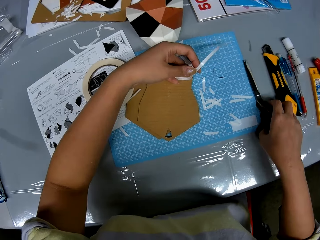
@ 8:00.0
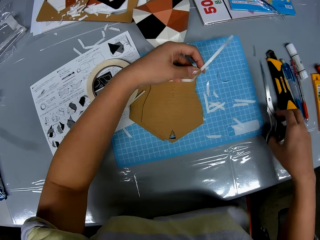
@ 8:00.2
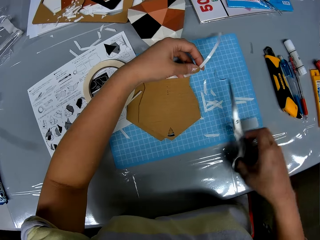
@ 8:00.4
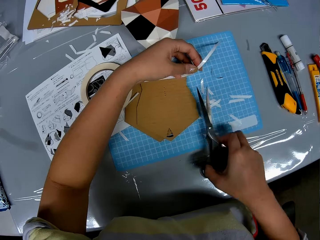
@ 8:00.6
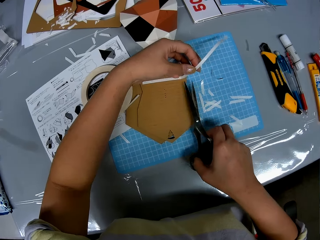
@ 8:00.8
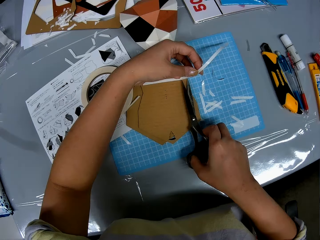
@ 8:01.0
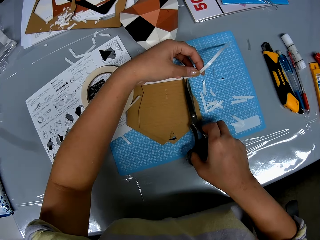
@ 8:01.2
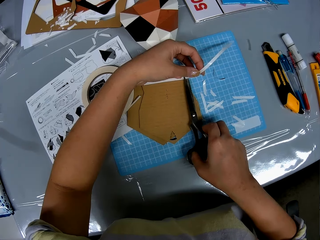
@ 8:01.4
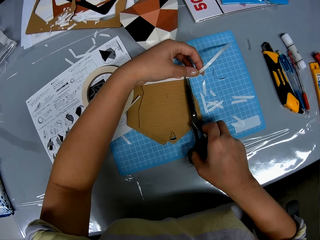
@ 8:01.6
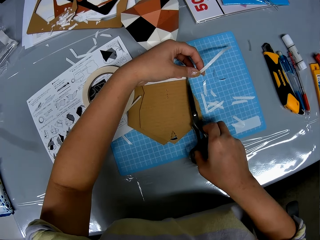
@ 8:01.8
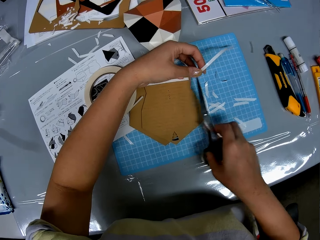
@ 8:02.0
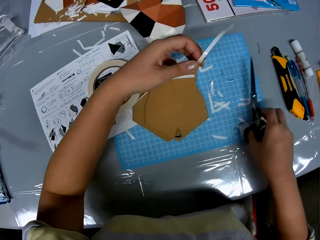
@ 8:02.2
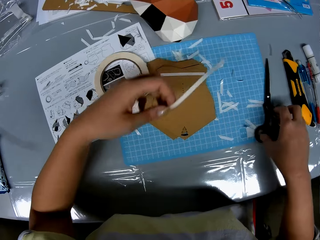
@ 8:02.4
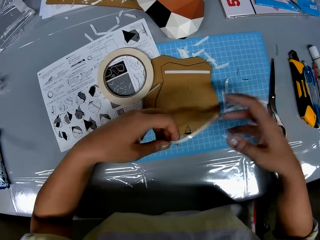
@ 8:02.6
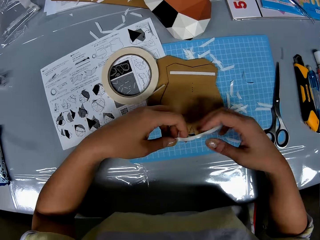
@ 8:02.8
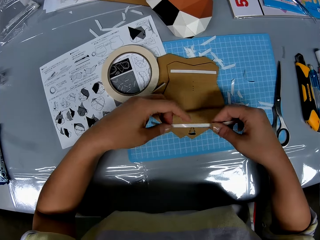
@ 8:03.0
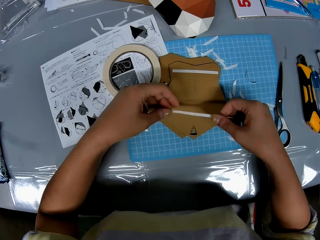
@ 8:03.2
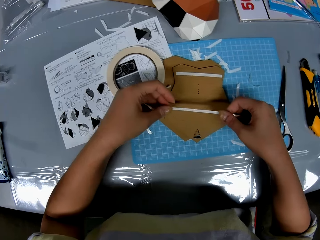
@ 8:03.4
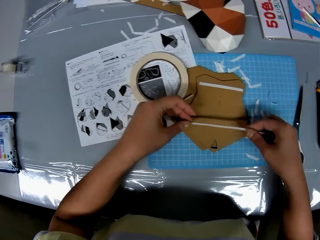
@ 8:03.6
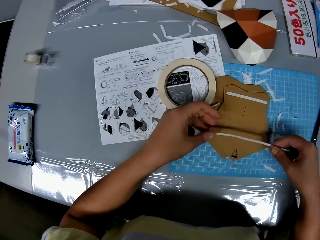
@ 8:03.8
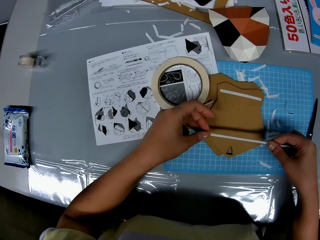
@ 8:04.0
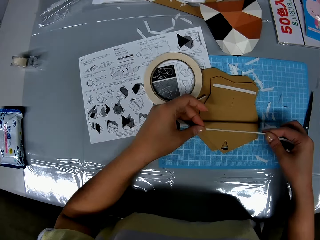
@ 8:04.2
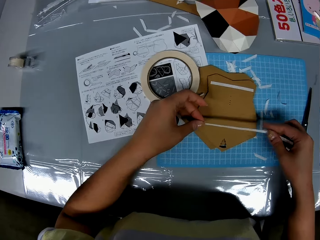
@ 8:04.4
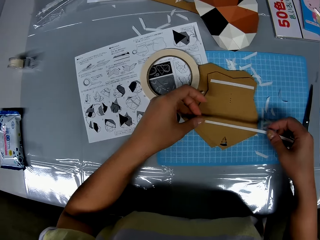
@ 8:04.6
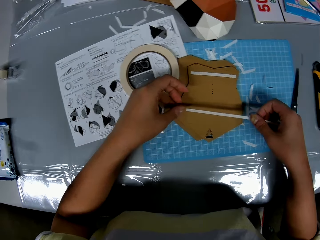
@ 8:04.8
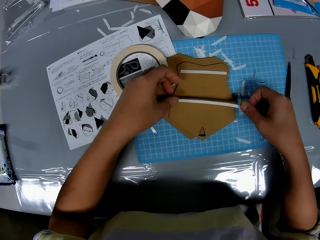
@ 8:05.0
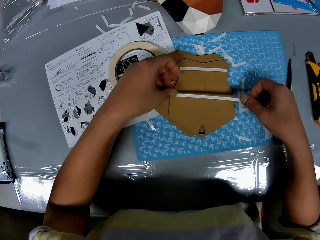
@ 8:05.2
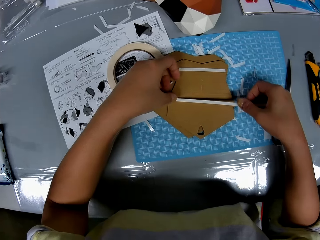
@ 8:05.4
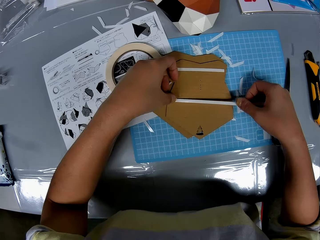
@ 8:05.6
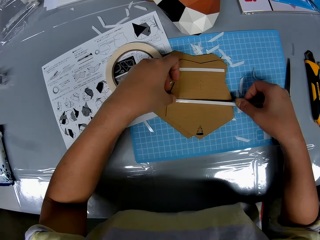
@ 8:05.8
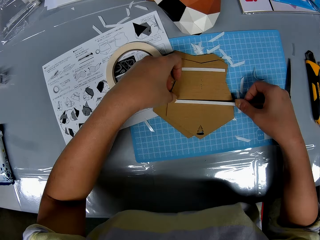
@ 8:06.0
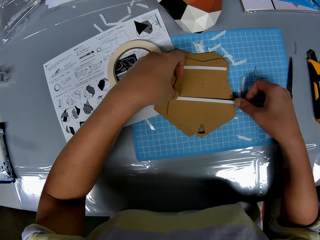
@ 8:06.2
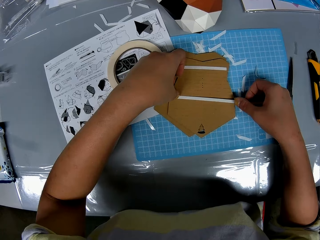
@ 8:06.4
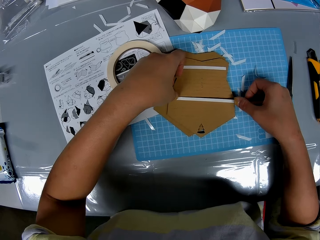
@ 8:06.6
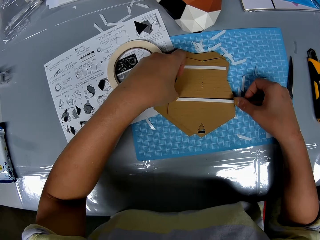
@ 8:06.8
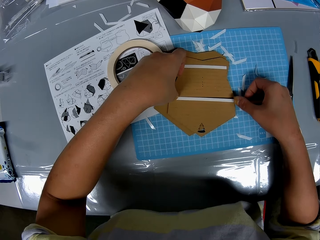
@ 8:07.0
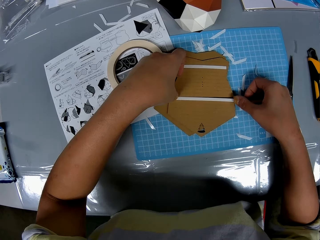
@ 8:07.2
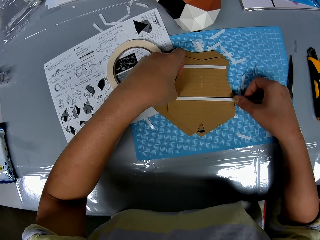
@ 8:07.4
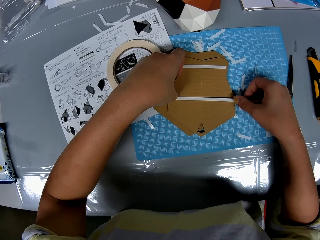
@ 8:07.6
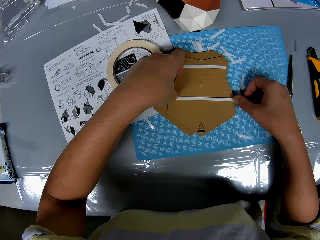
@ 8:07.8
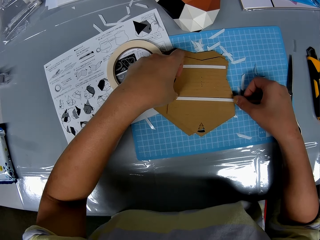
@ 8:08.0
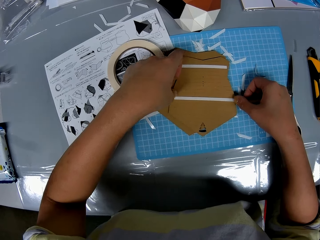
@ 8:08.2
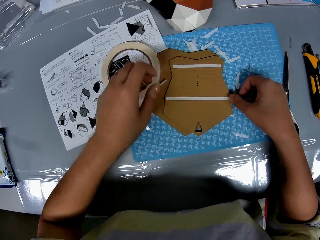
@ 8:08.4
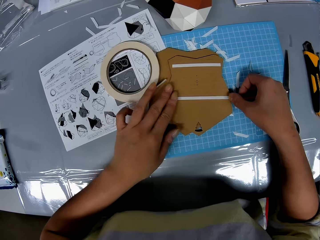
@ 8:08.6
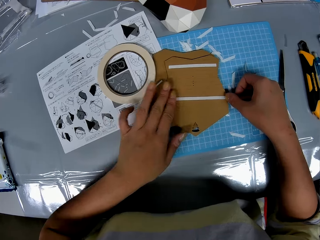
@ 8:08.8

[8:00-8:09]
The camera wearer picks up the scissors on the table. She moves her hand towards the tape. She cuts the double sided tape with the scissors. She moves her hand away from the tape. She places the scissors on the cutting mat. She moves her hand towards her. She moves her hand towards the tape. She holds the tape with both her hands. She lowers her hand towards the cardboard piece. She places the double sided tape on the paper craft.

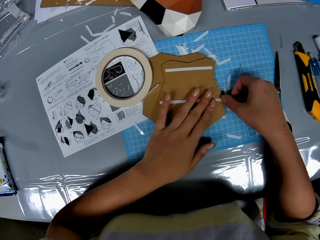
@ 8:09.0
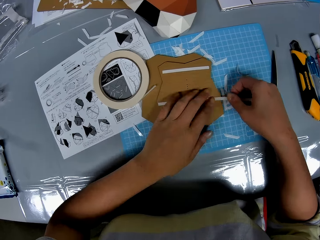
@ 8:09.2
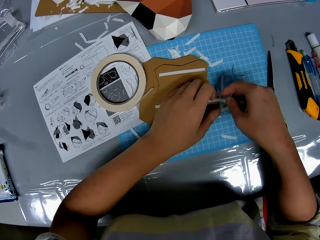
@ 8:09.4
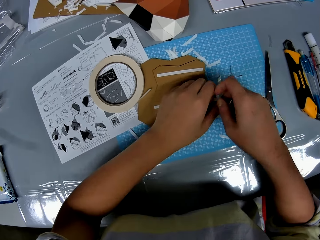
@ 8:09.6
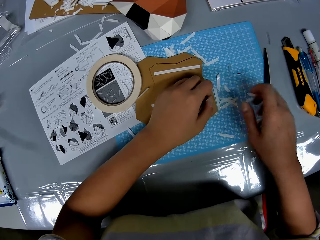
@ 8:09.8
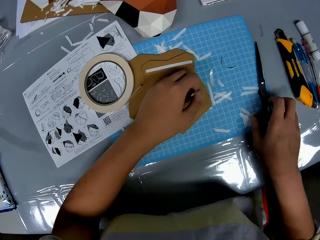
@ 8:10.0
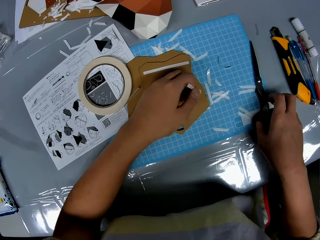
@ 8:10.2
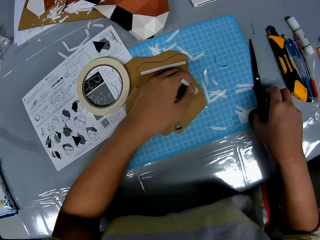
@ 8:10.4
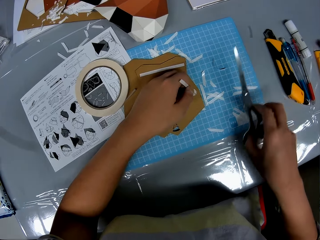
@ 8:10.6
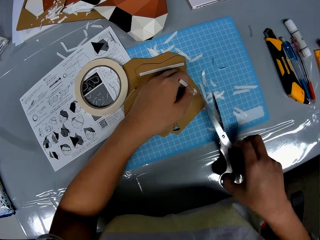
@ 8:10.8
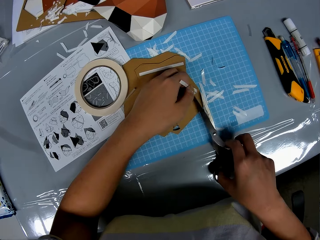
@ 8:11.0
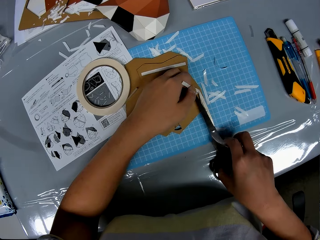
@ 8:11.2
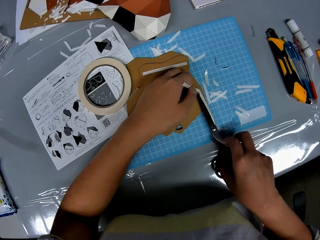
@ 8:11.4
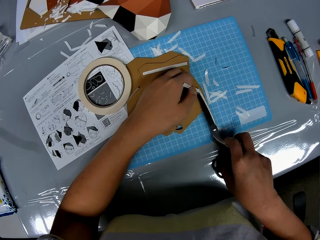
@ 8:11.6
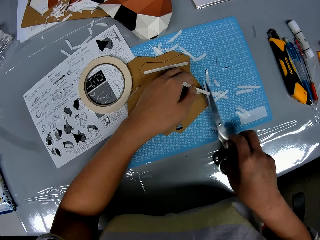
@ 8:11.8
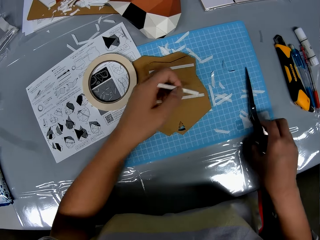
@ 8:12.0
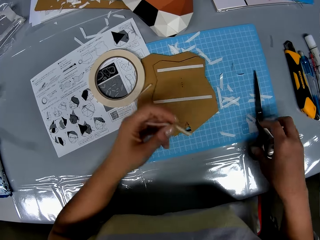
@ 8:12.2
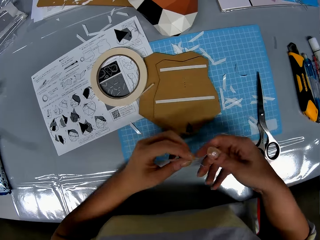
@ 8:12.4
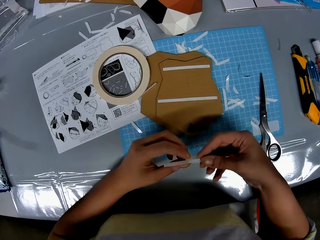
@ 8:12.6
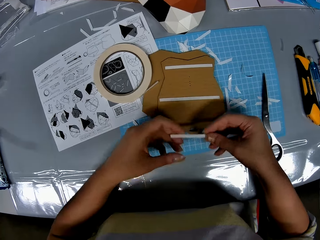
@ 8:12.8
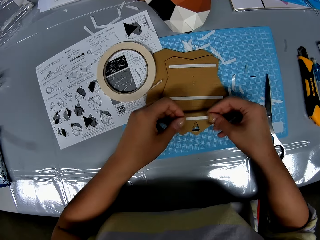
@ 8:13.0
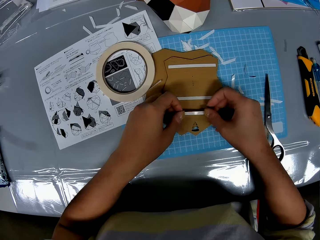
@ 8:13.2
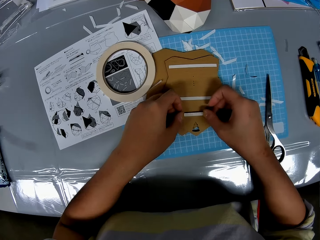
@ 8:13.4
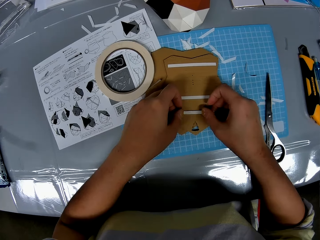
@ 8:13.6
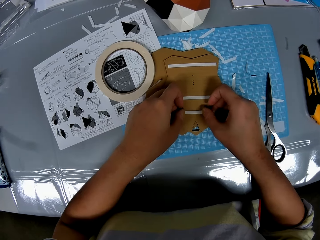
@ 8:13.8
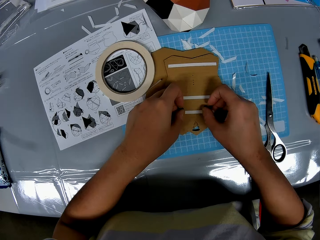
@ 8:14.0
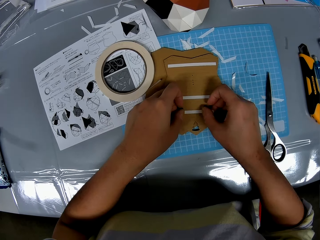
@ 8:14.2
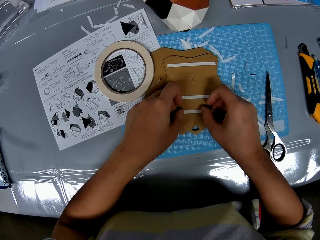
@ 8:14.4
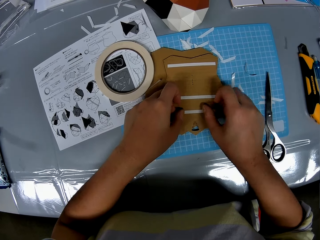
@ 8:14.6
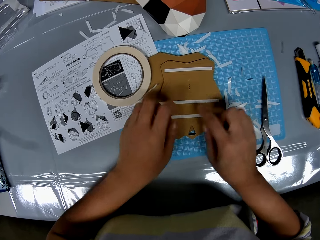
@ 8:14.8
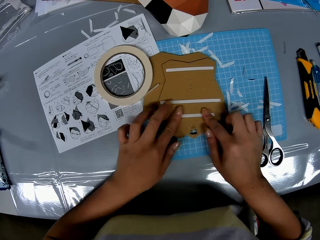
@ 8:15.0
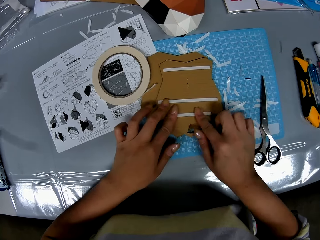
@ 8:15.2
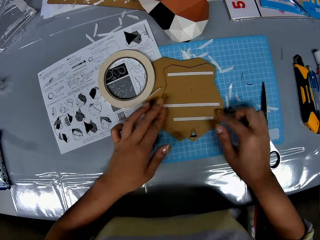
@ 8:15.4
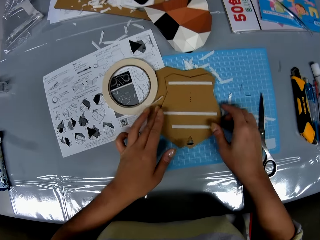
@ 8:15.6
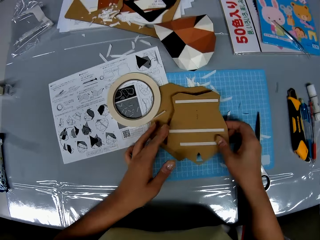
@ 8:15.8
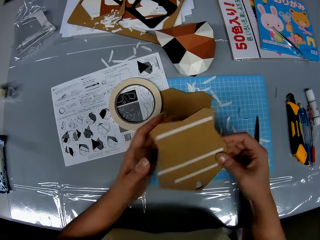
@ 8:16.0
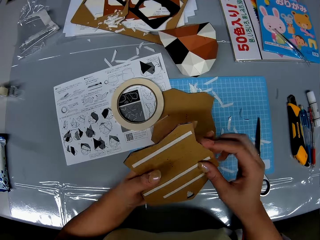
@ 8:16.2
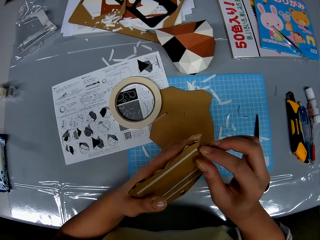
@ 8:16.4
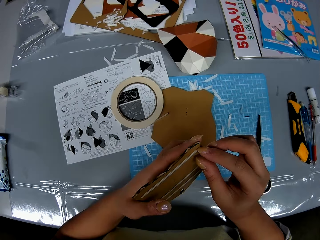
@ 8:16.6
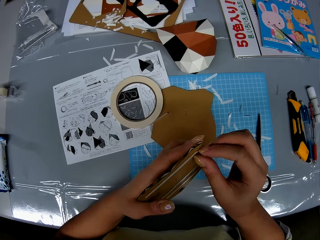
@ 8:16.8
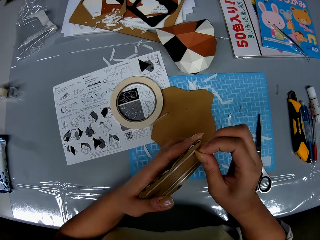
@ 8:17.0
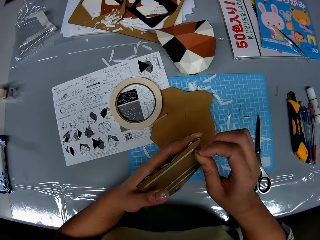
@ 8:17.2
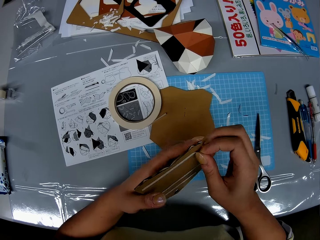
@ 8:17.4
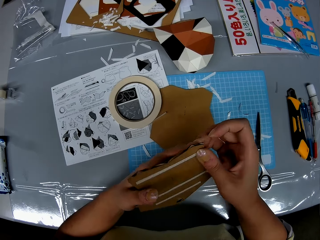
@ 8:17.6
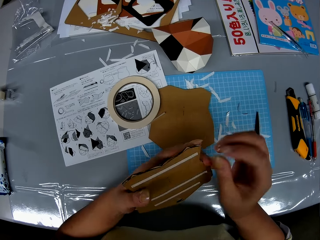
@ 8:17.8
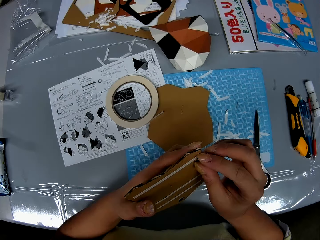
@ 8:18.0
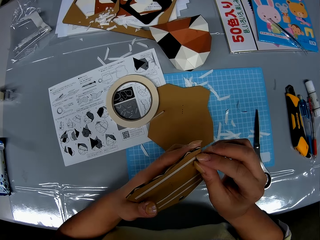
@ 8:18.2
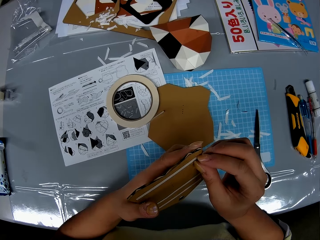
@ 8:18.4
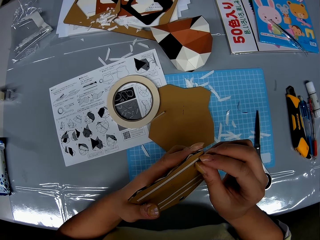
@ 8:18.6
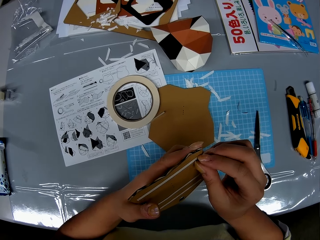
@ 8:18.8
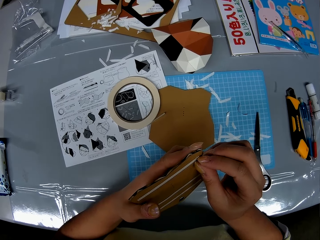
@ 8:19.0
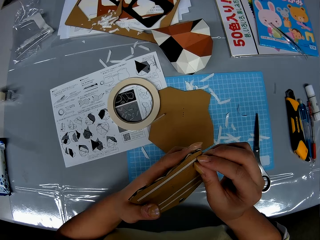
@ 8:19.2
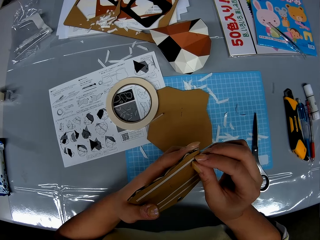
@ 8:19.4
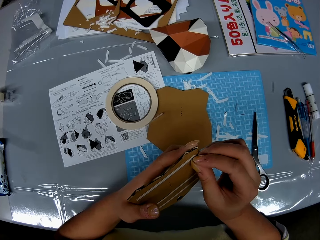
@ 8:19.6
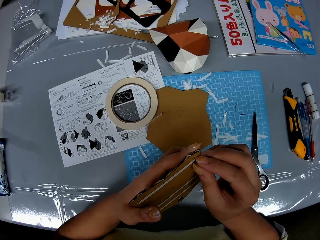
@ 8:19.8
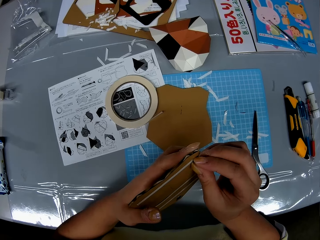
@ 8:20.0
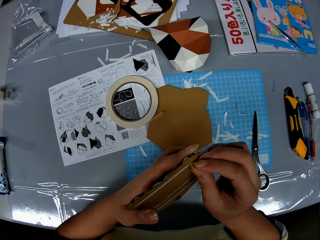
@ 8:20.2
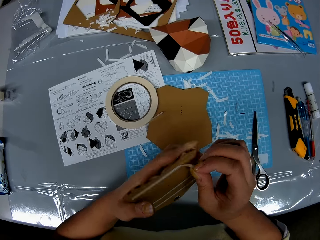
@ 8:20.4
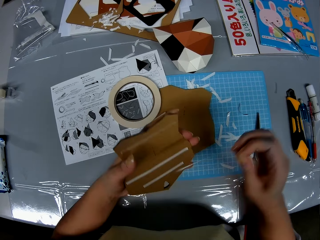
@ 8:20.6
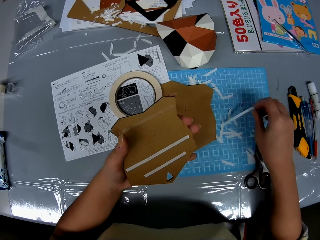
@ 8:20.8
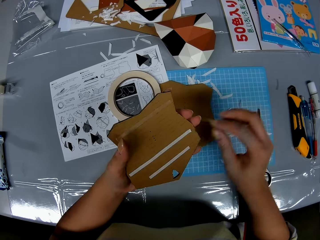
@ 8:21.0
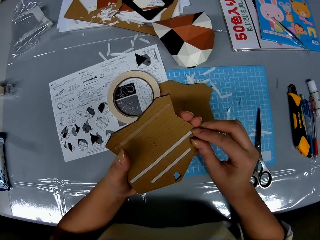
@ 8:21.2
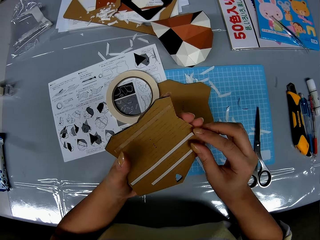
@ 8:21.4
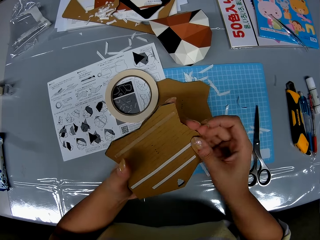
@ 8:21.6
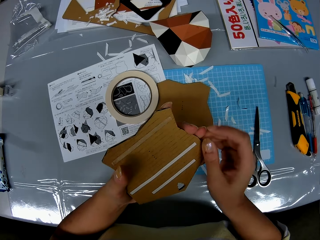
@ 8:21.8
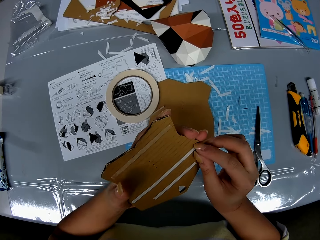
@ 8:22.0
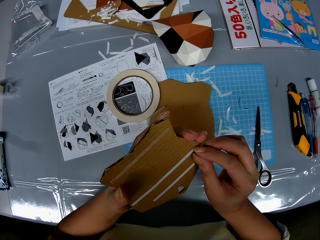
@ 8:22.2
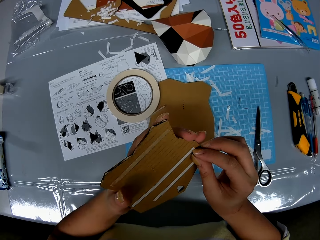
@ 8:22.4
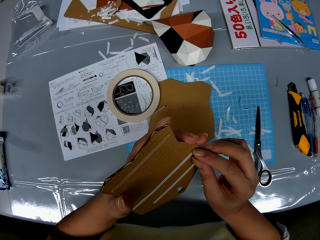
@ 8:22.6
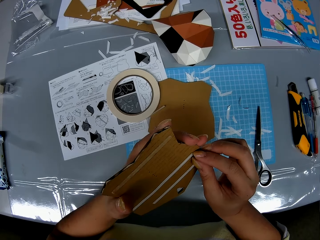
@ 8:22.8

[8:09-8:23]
The camera wearer picks up the scissors on the table. She moves her hand towards the tape. She cuts the double sided tape with the scissors. She places the scissors on the cutting mat. She moves her hand towards her. She holds the tape with both her hands. She places the double sided tape on the paper craft. She moves her hand towards the board. She lifts up the piece with her hand. She places the piece on her other hand. She pulls on the tape with her hand. She adjusts the double sided tape on the paper craft. She removes the double sided tape from the paper craft. She moves her hand towards the cutting mat. She throws the tape on the cutting mat. She moves her hand towards the cardboard.
